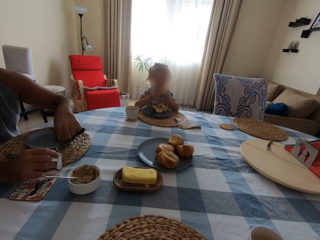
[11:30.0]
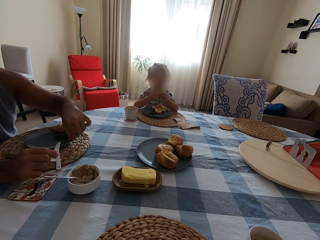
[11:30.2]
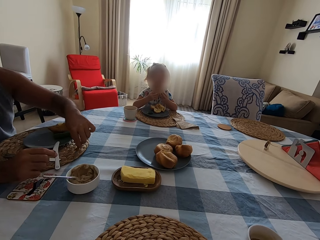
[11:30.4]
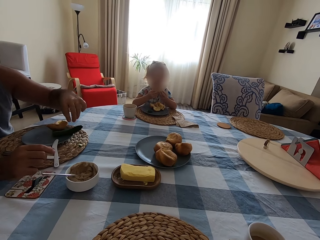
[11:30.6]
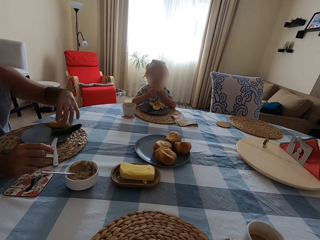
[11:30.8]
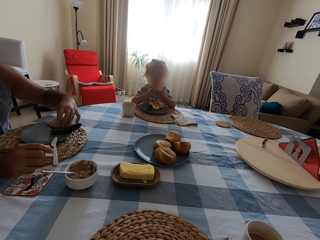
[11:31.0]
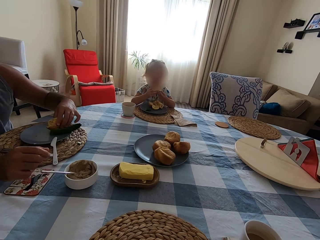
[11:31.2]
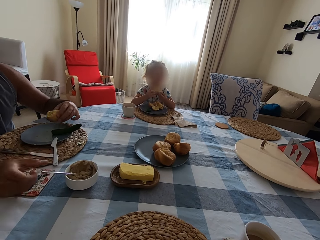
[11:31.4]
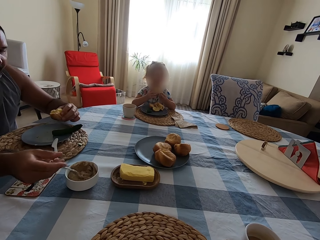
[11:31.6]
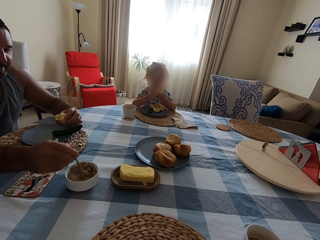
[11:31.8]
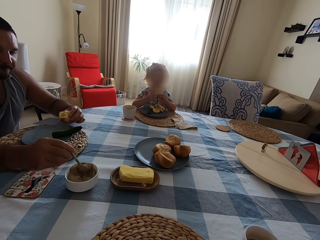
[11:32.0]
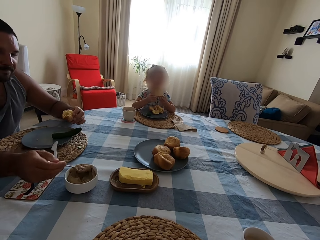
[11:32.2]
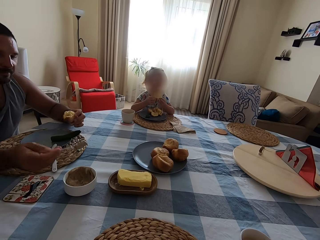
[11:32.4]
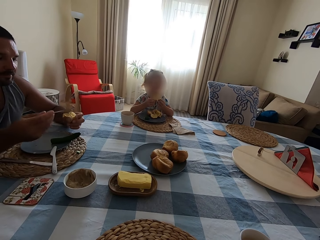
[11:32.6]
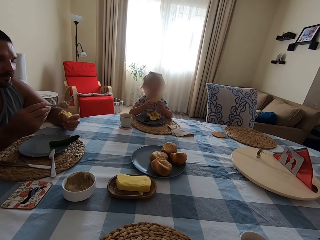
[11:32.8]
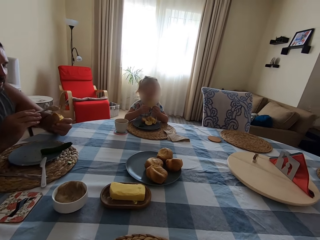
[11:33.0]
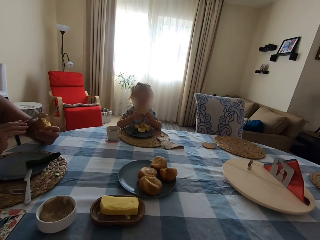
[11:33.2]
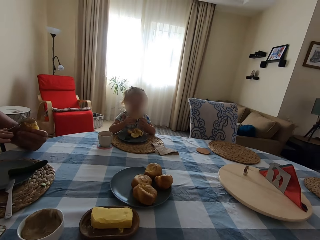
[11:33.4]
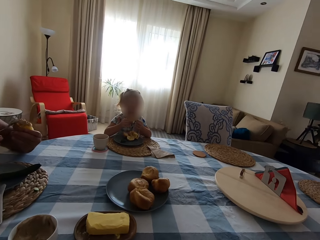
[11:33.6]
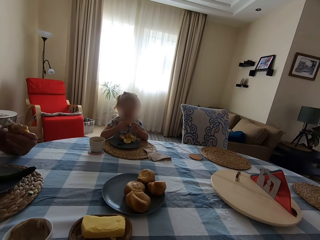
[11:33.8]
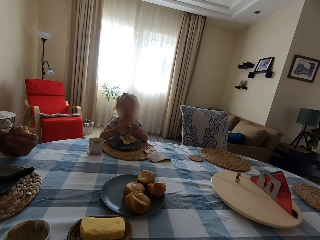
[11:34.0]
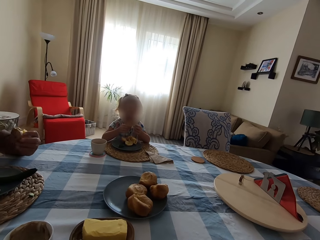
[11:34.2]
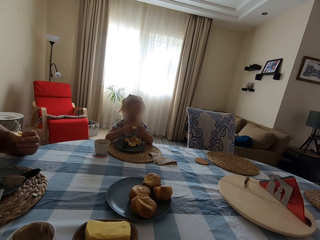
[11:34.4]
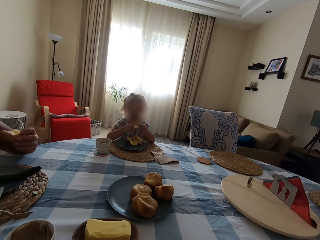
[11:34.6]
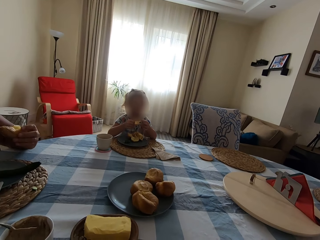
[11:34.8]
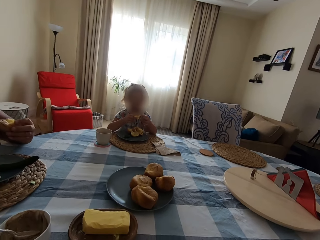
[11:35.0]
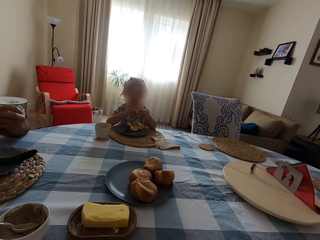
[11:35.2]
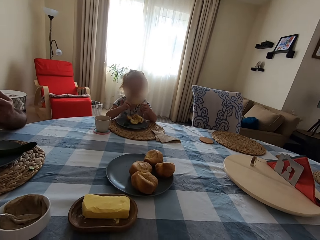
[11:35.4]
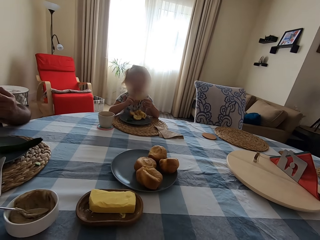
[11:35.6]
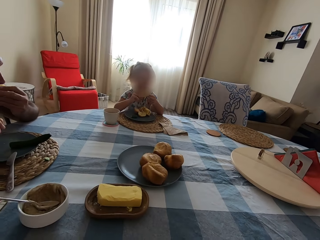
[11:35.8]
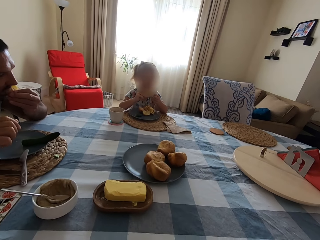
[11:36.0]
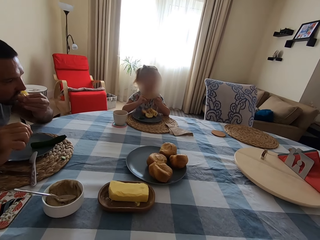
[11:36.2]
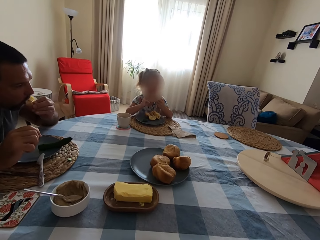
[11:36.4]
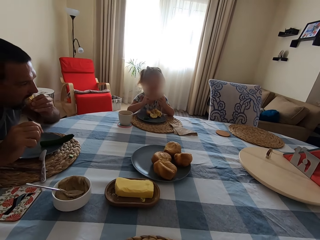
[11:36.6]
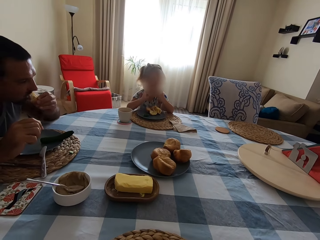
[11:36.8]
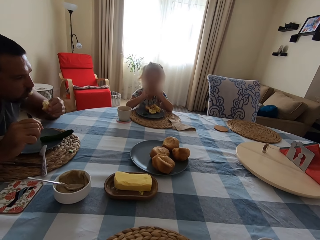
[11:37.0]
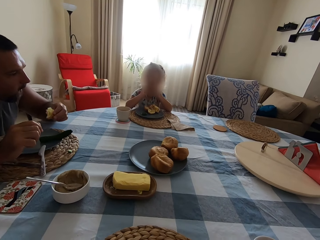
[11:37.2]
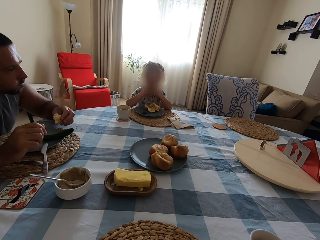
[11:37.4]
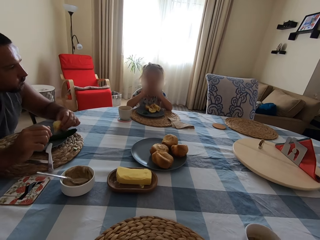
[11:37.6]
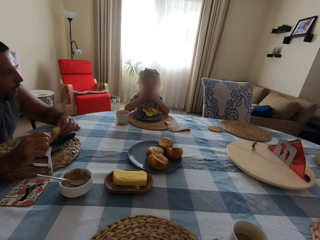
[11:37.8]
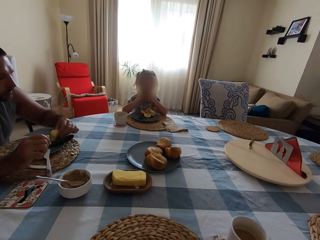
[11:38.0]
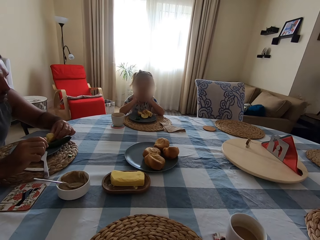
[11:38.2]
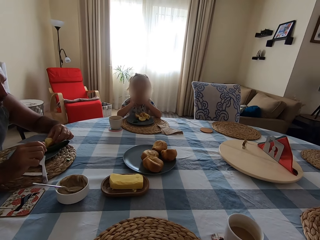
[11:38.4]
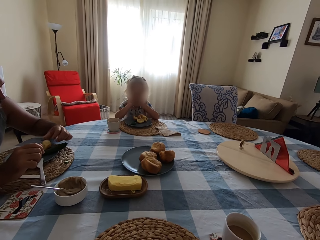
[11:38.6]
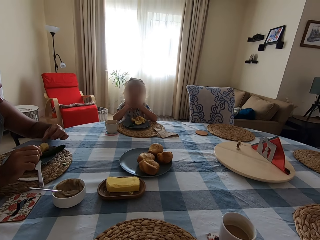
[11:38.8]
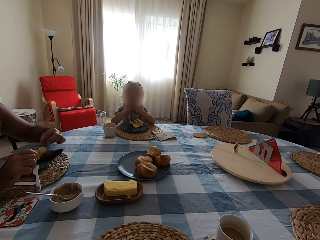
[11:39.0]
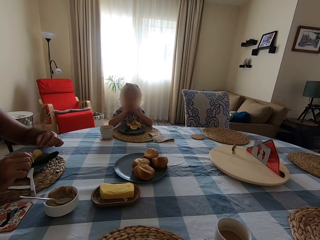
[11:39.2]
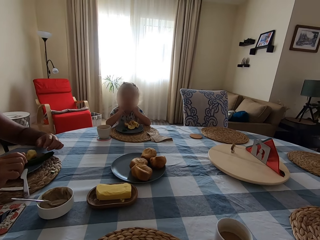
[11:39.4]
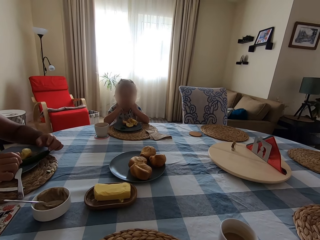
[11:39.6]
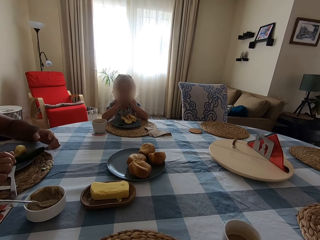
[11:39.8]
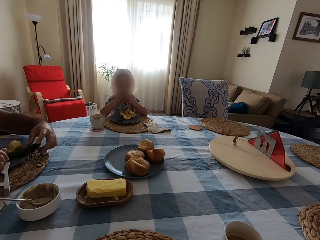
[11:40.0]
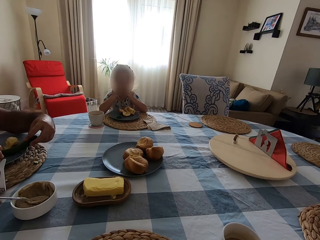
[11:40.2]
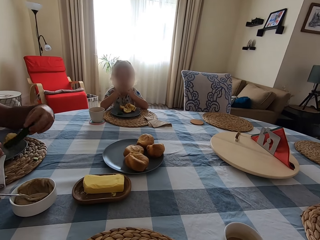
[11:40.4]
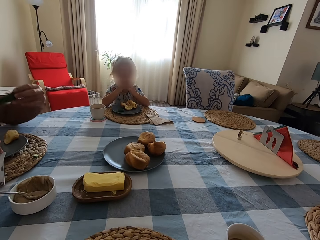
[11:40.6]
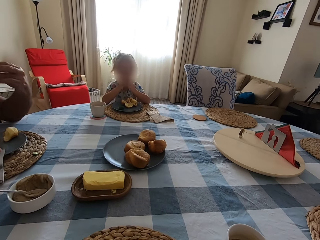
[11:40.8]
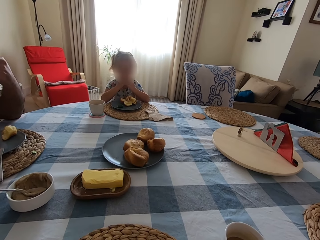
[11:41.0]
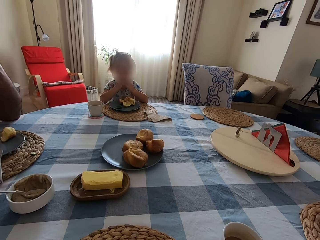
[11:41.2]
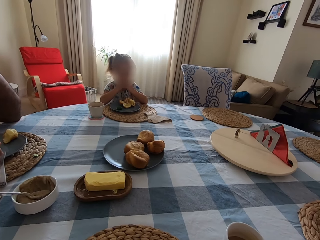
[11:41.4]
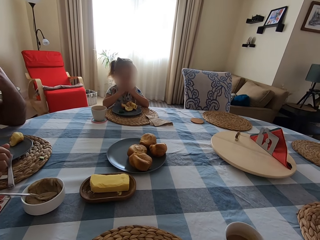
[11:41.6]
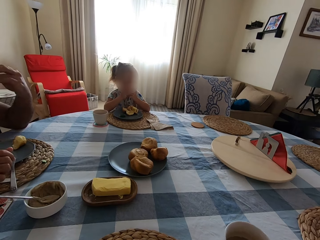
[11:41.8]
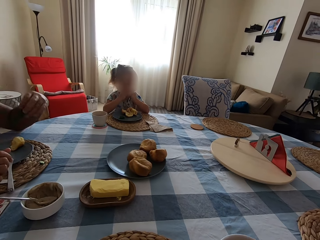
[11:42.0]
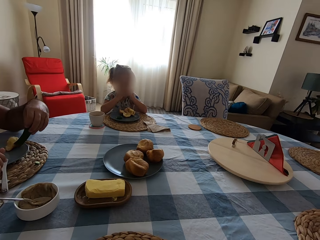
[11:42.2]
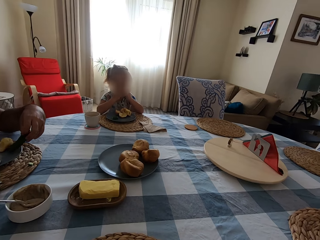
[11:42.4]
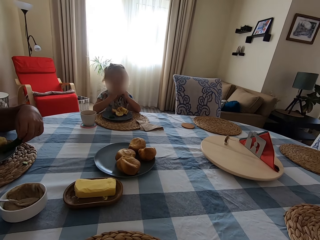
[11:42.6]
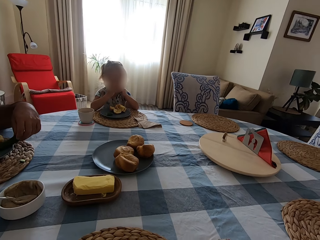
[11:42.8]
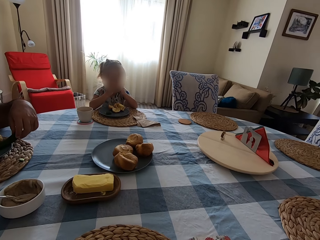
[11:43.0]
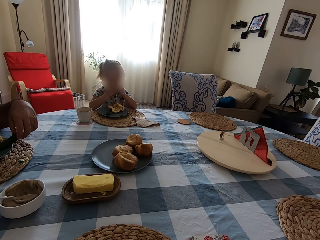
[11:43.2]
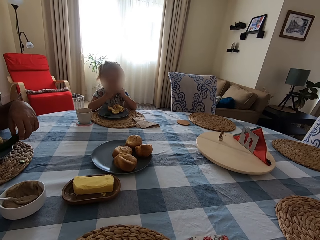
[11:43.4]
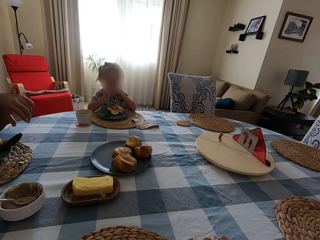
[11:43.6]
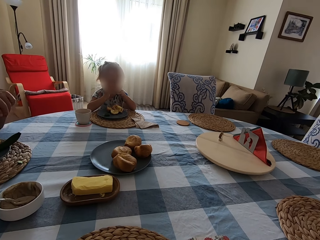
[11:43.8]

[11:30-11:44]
A man picks up the seed on the plate. He puts the seed on the table mat. He picks up the spoon, picks up the yorkshire pudding or cake on the plate, and scoops the peanut on the bowl. He puts something on the cake. A girl eats the cake. The man spreads the peanut on the yorkshire pudding. He puts the spoon on the bowl and eats the cake. A child eats. The man puts the cake on the plate. He eats. He picks up the cucumber in the plate. He eats. He puts the cucumber in the plate. The child eats.

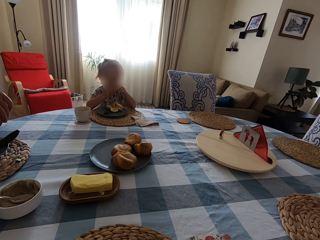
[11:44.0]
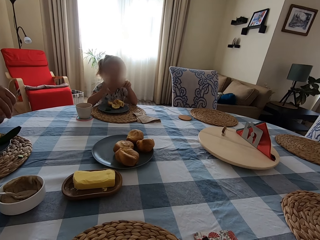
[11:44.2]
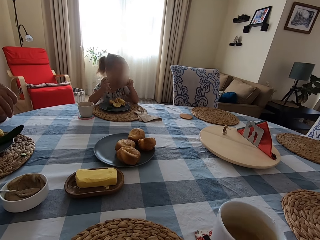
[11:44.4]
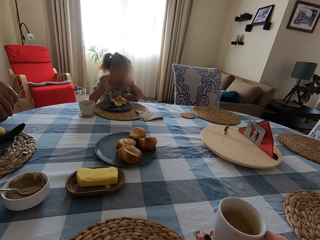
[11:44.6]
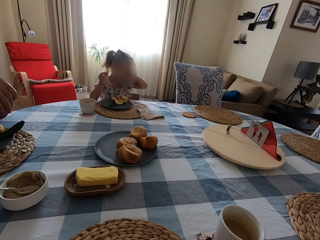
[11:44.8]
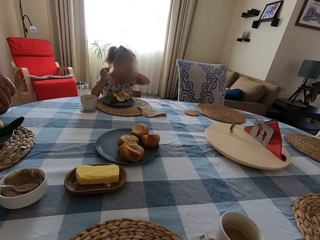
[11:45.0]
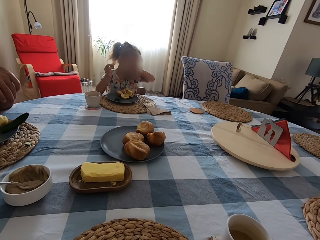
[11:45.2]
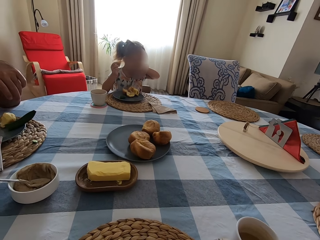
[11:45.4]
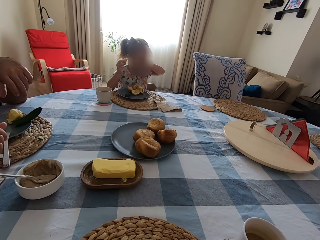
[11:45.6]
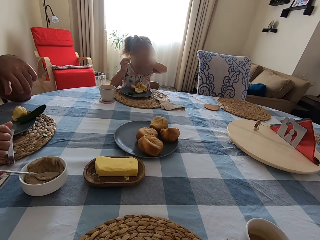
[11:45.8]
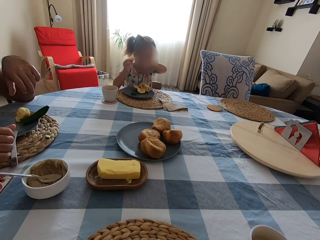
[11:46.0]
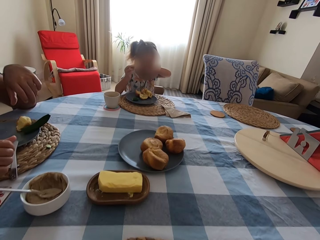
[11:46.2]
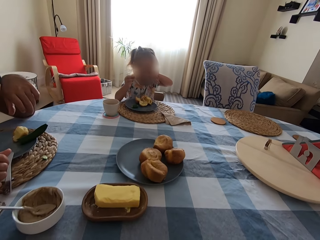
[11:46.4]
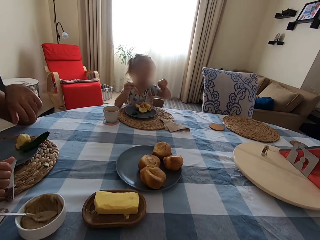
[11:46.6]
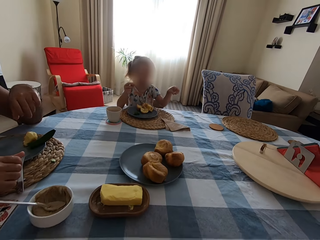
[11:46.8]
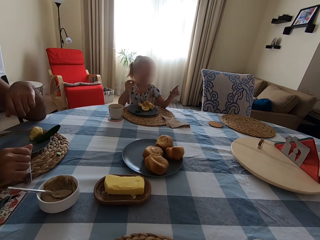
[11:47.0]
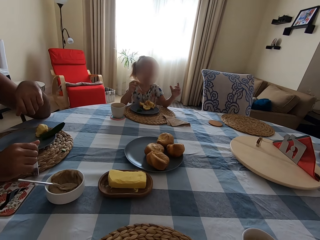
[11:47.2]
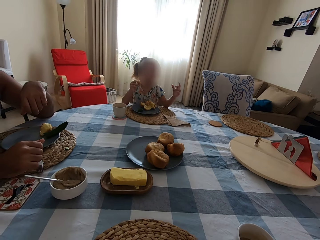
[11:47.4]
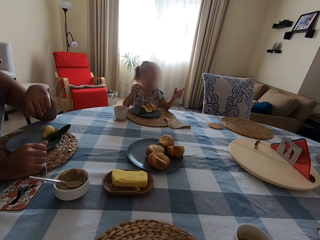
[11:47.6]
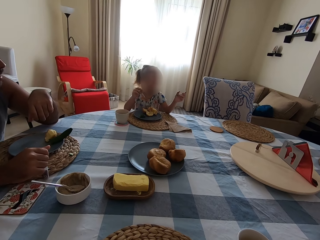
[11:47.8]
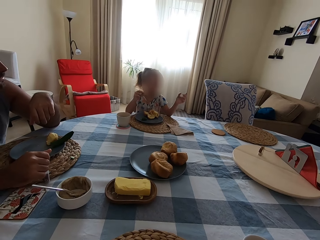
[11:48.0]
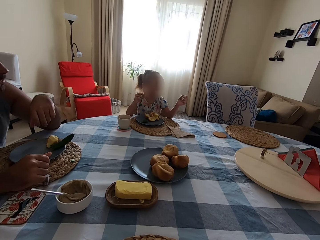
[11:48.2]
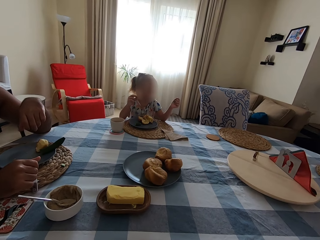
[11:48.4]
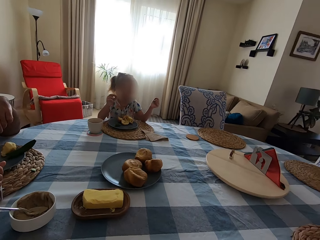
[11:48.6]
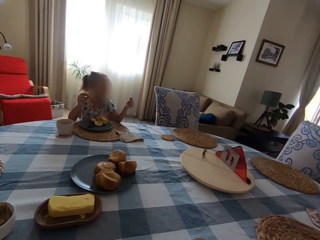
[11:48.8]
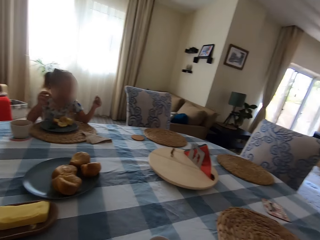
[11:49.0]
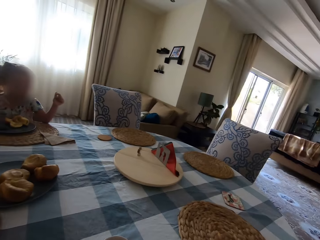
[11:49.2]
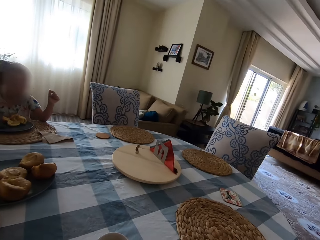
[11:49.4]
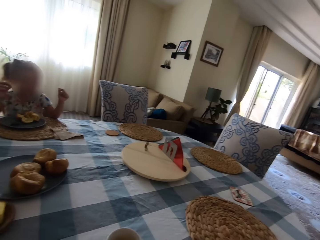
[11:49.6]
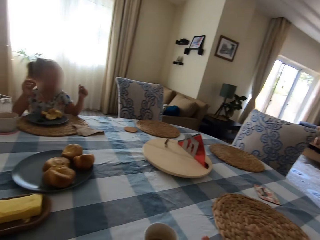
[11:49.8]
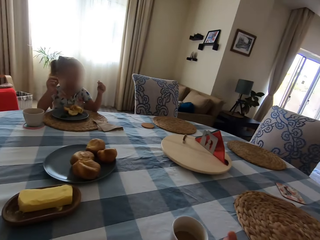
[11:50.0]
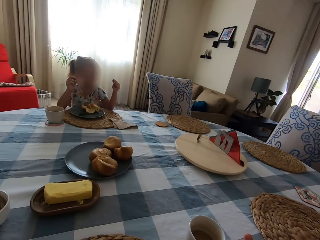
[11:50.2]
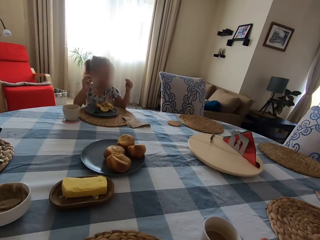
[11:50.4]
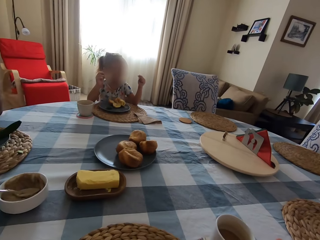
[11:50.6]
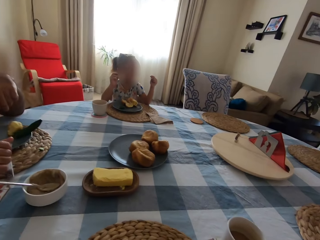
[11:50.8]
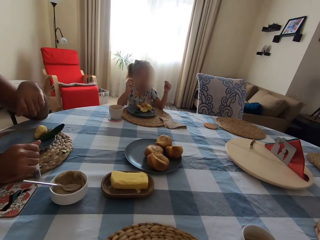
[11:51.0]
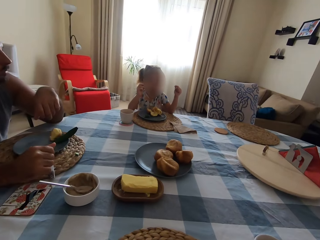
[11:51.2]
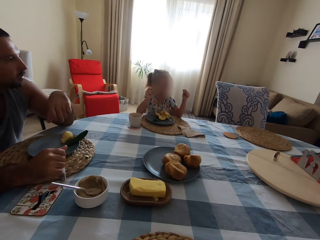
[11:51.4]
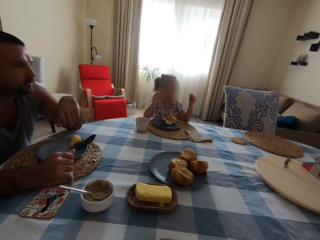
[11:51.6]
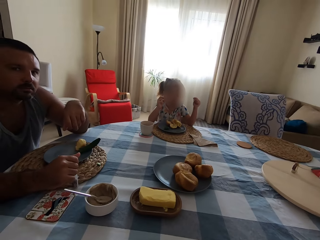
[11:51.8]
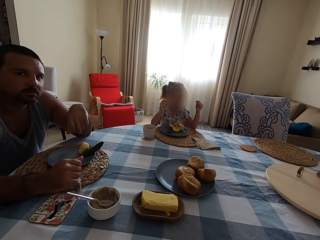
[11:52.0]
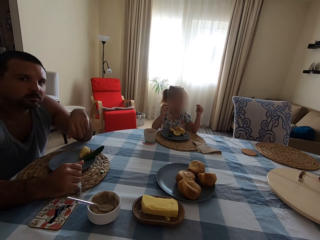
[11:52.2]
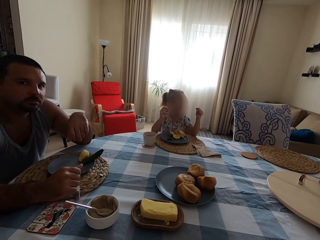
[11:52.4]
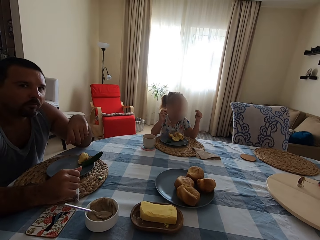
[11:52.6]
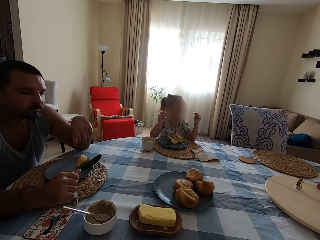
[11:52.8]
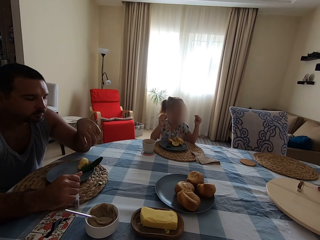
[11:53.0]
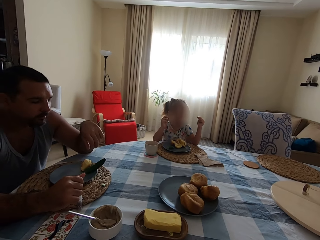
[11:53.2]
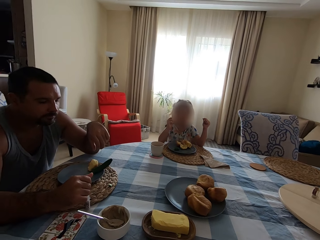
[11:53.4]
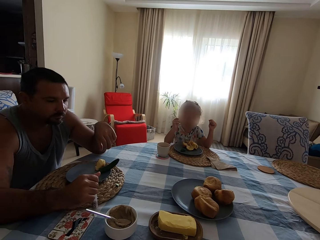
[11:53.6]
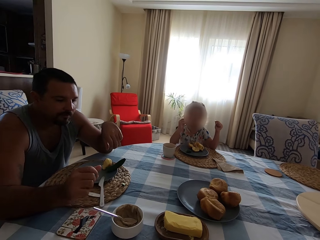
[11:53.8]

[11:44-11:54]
The camera wearer puts the cup of coffee on the table. A child eats. A girl wipes the face and moves the hand. A man looks around. The camera wearer looks around. They talk to the man.
